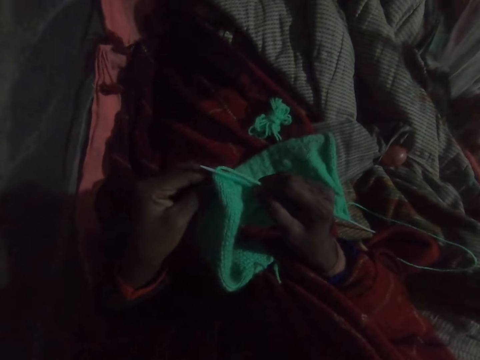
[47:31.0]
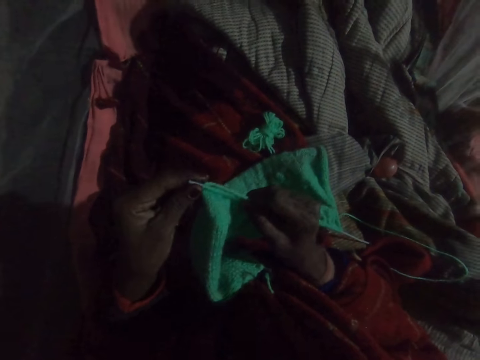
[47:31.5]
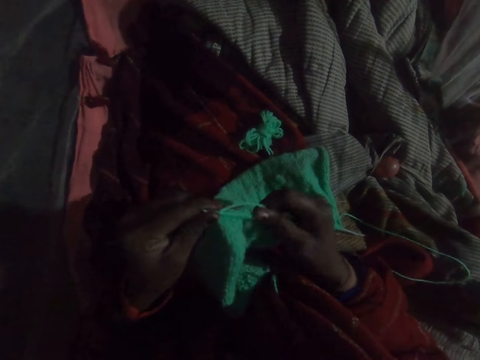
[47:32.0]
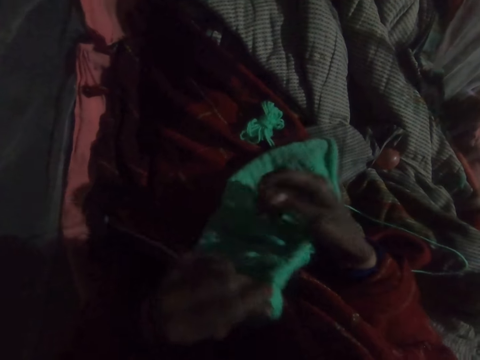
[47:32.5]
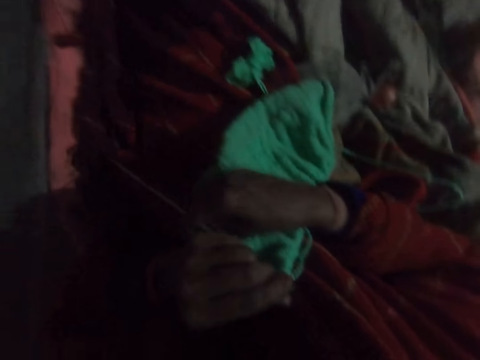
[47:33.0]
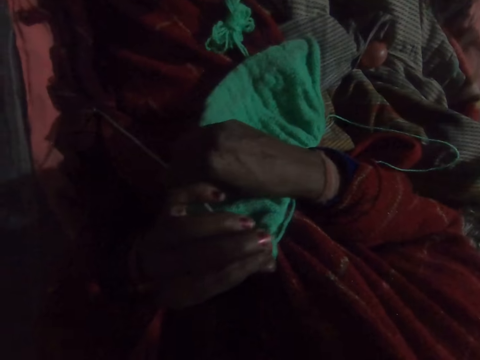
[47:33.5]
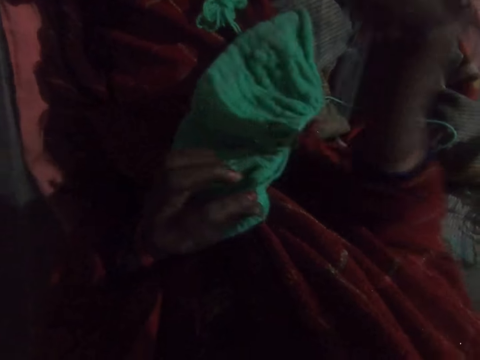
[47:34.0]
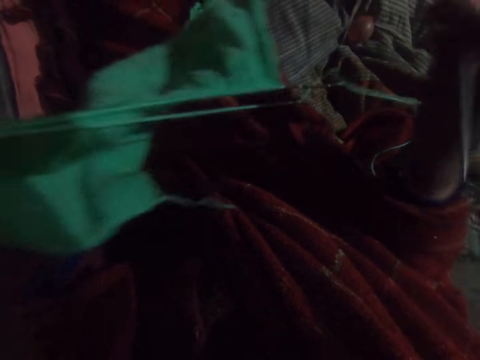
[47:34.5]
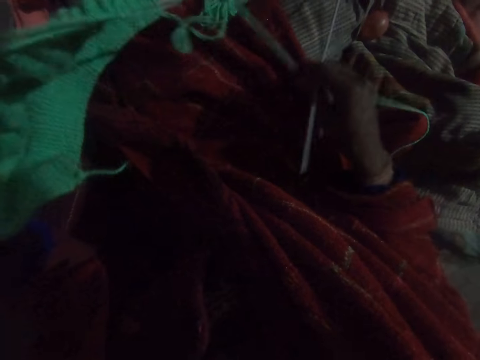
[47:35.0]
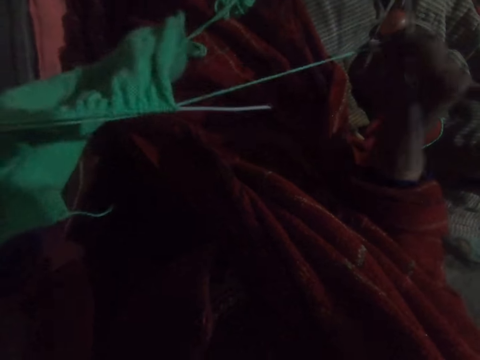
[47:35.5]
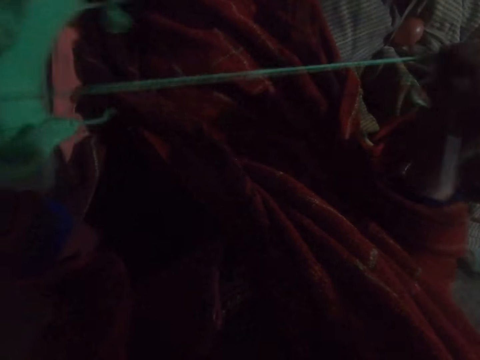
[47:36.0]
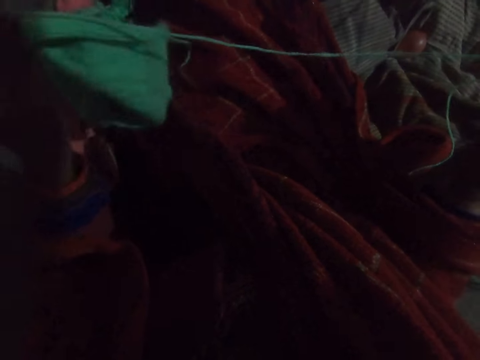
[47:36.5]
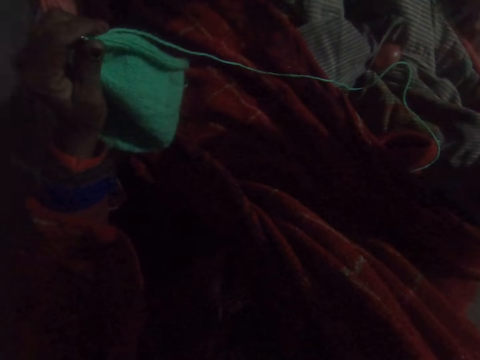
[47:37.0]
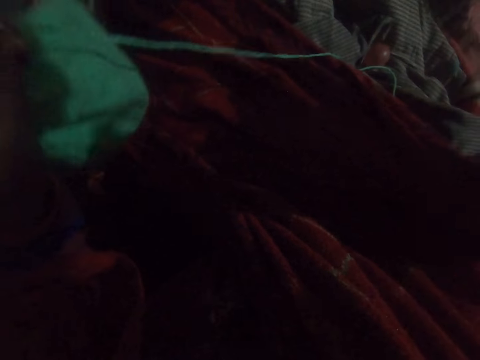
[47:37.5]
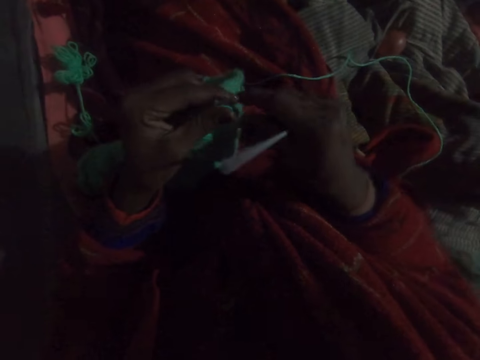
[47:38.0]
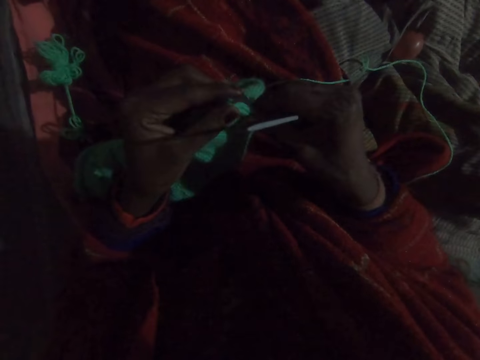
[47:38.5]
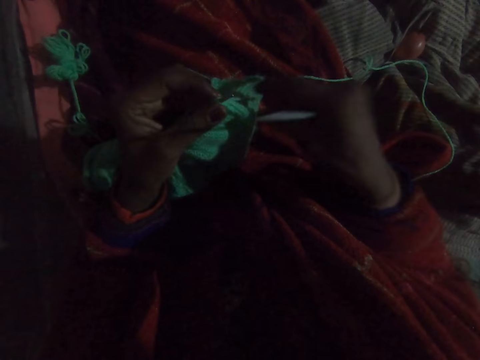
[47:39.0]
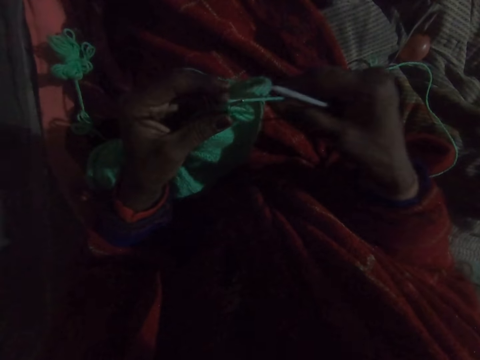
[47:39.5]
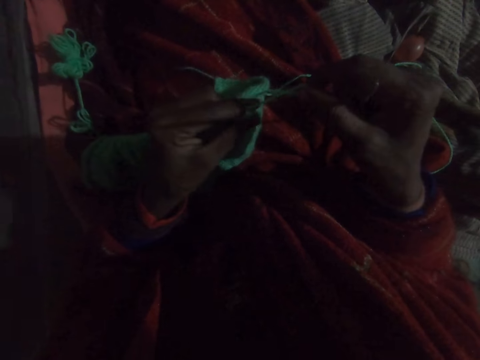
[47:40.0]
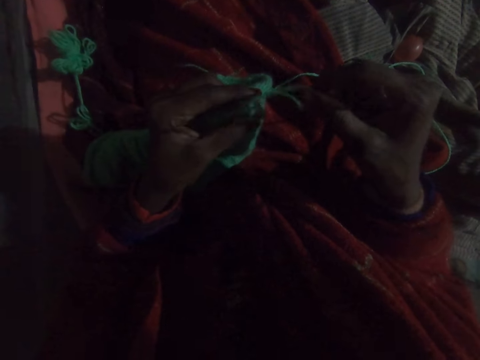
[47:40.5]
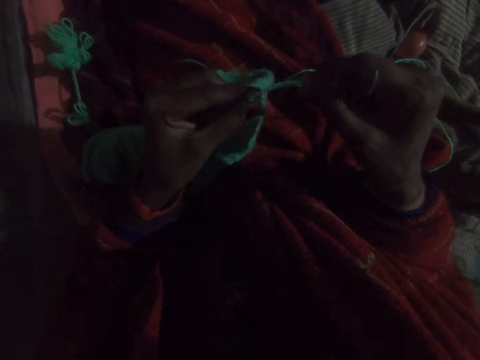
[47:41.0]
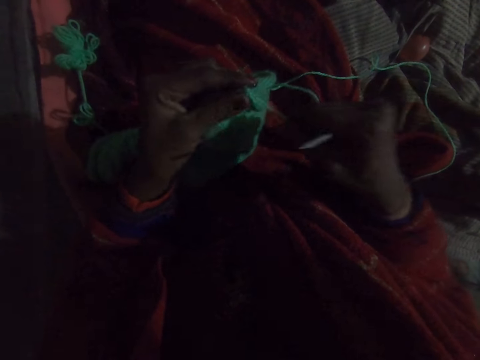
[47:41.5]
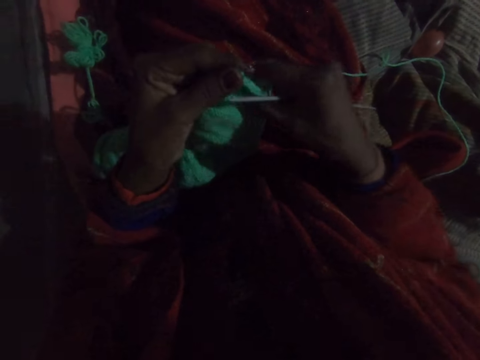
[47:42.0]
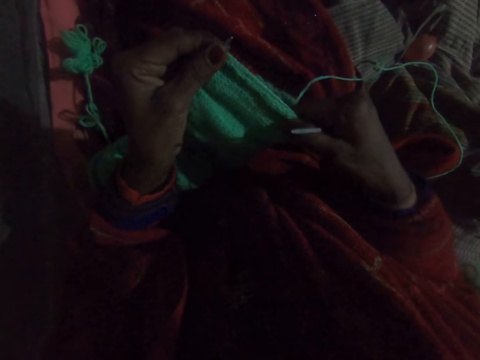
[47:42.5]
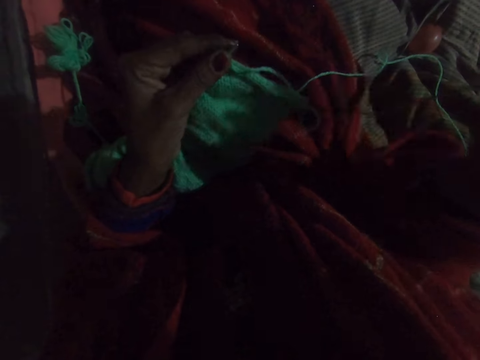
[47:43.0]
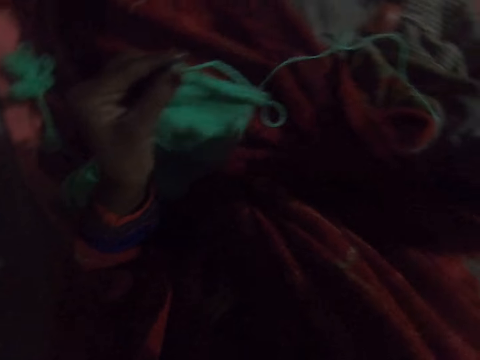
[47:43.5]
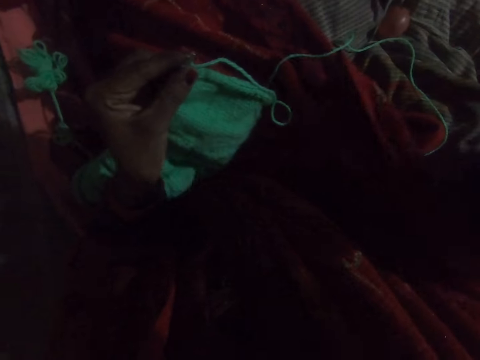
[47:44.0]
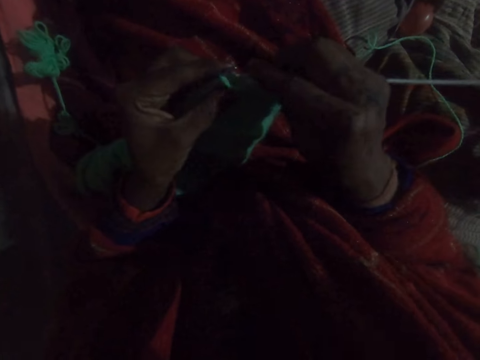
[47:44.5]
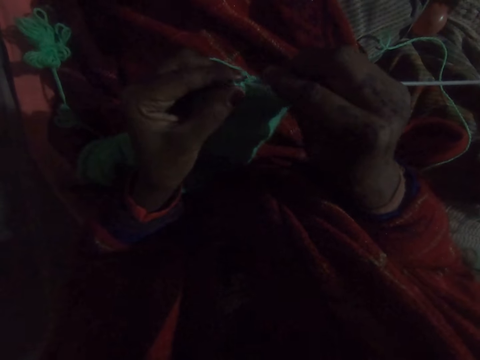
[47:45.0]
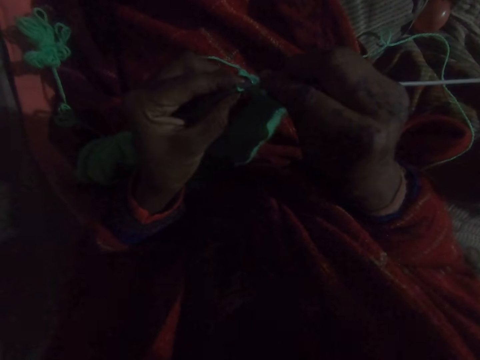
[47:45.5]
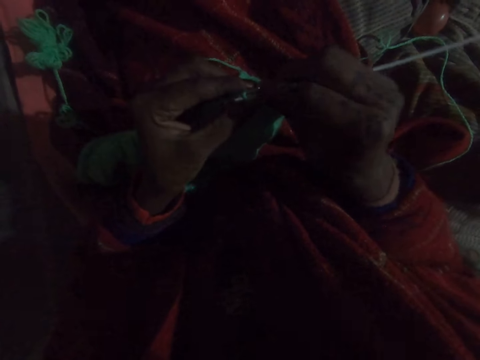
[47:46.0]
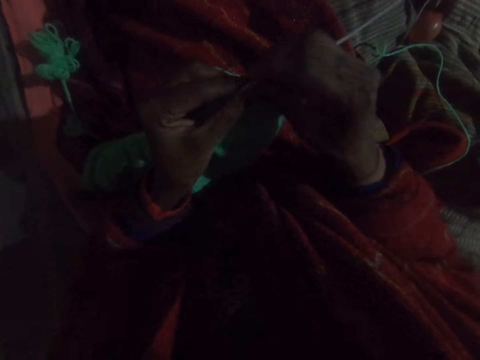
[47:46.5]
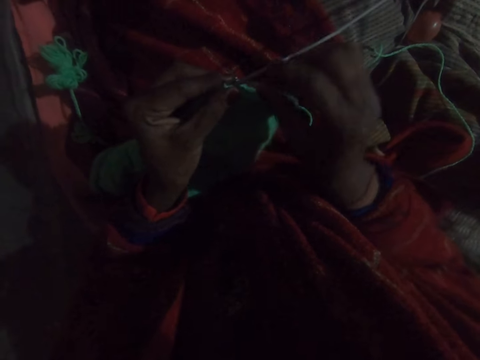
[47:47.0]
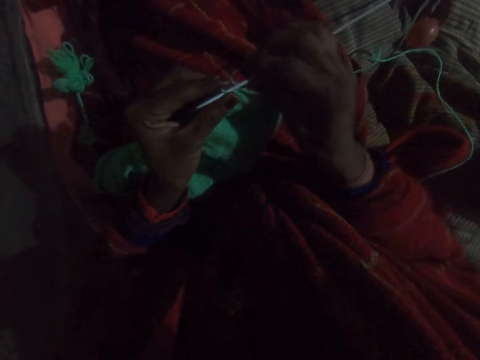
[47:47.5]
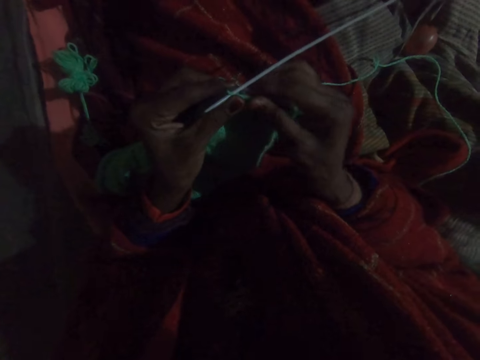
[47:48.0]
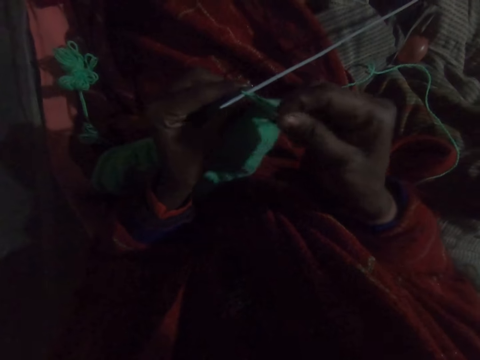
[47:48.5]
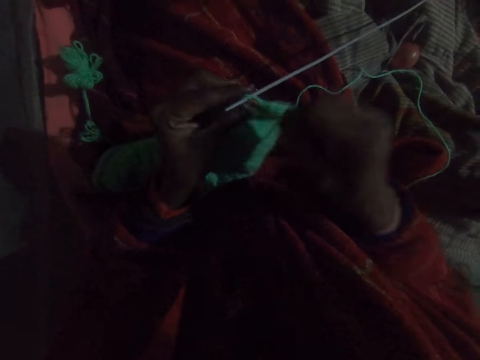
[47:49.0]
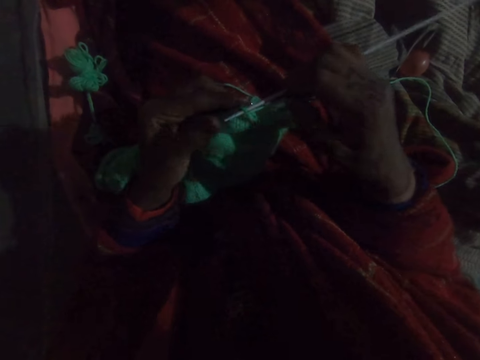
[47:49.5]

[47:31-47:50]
The camera wearer removes the knitting needle. They pull the strand of the yarn. They untie the yarn. They knit the sweater. They stretch the sweater. They crochet with the yarn. They knit the sweater.

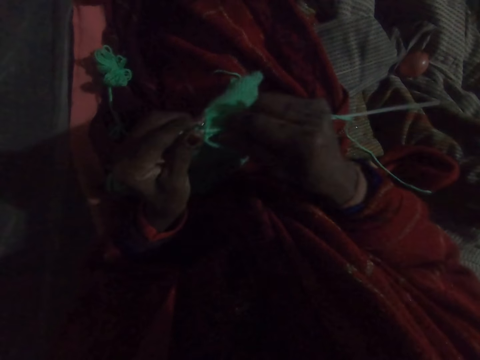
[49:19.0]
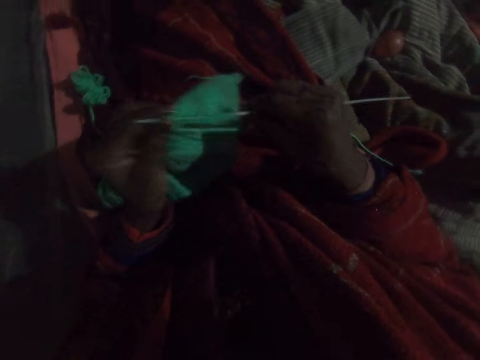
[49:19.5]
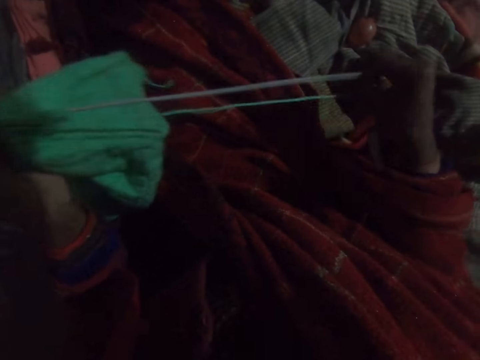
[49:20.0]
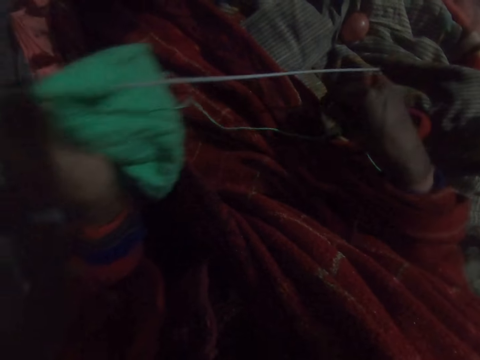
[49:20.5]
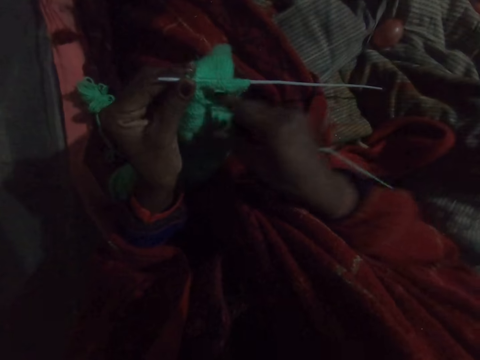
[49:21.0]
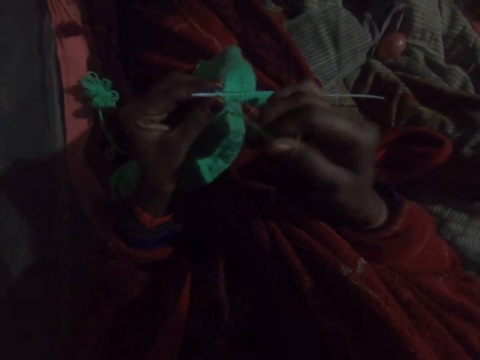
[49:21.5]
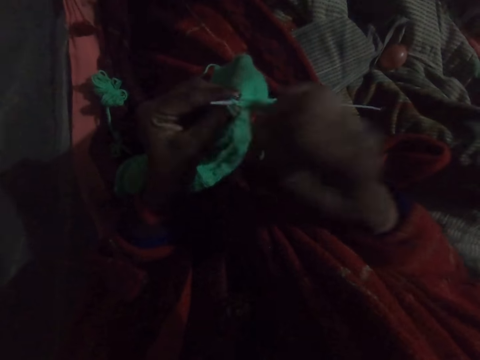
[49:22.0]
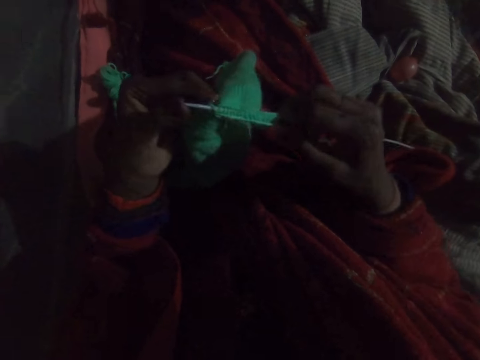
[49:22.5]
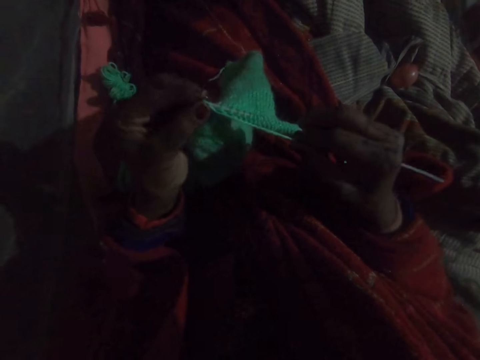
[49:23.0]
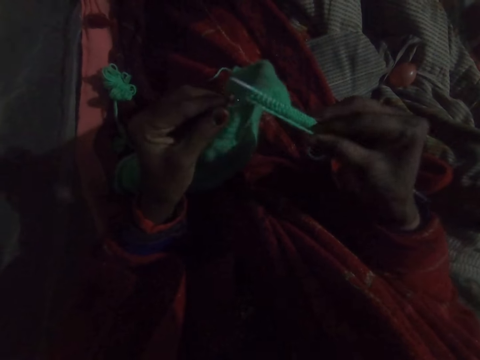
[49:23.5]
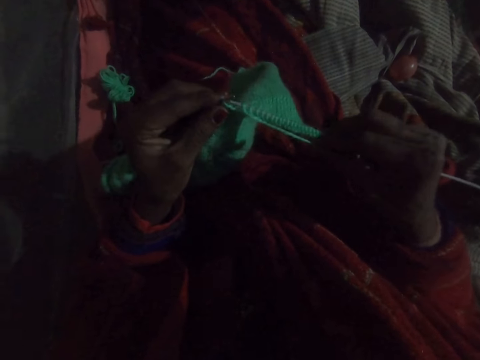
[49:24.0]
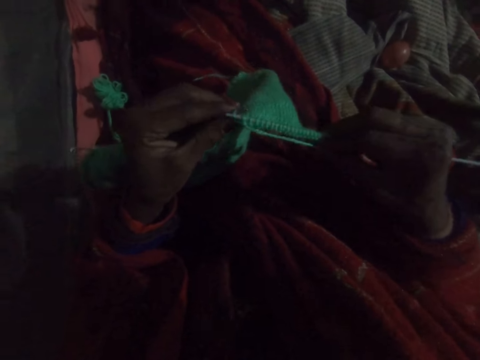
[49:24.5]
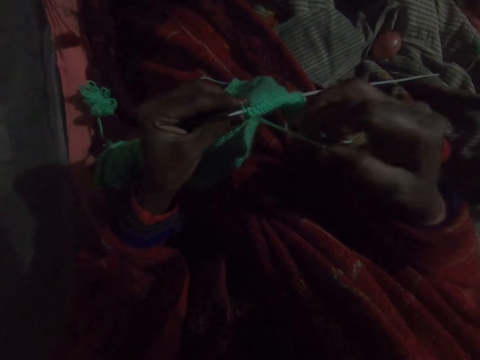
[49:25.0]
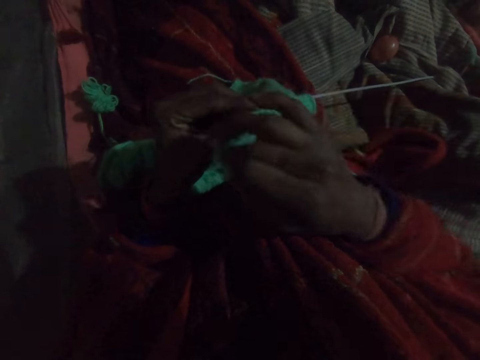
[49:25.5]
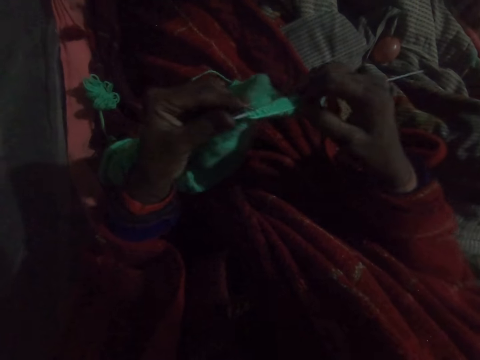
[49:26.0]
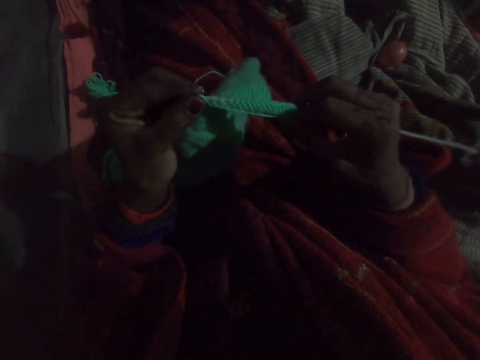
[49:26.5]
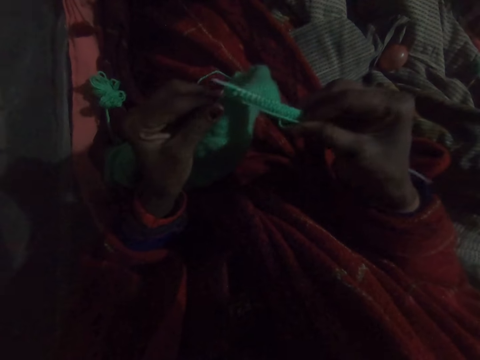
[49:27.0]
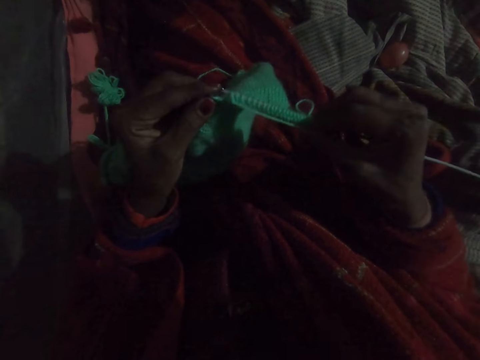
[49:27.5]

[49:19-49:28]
The camera wearer moves the hands. They knit the sweater.
